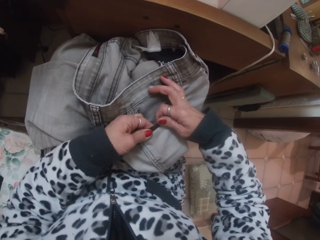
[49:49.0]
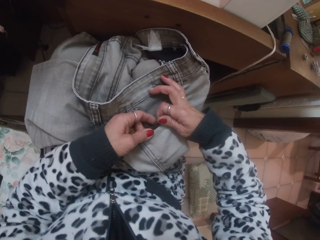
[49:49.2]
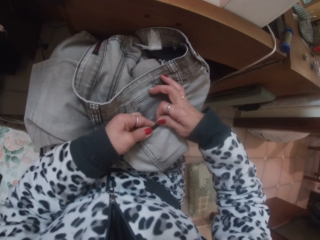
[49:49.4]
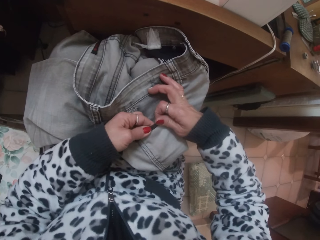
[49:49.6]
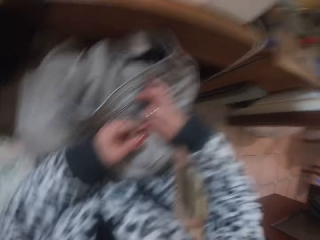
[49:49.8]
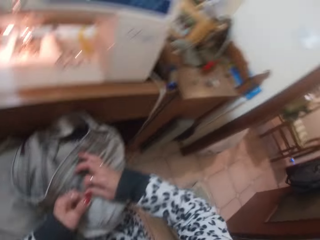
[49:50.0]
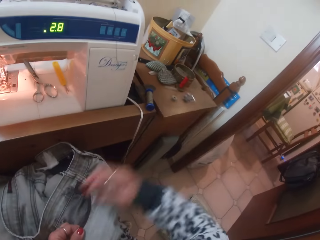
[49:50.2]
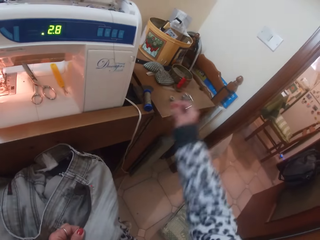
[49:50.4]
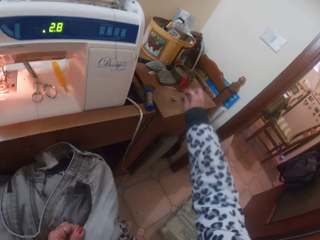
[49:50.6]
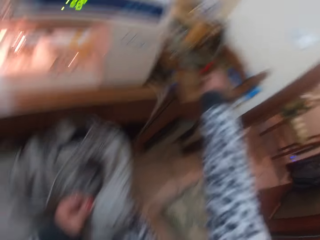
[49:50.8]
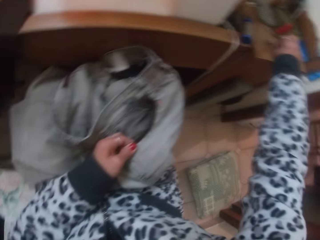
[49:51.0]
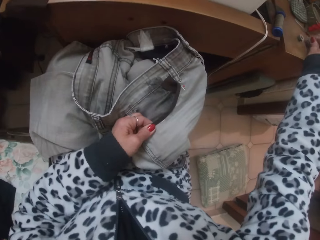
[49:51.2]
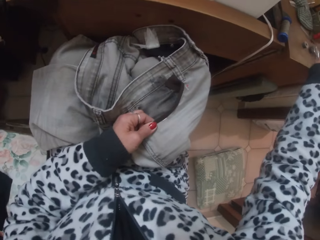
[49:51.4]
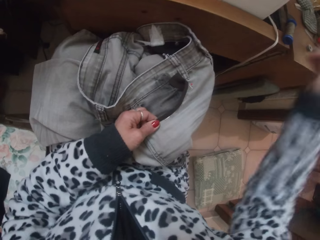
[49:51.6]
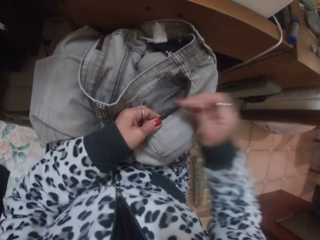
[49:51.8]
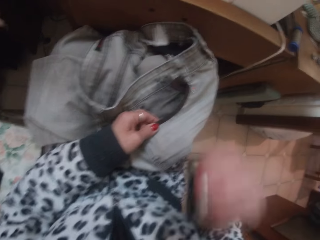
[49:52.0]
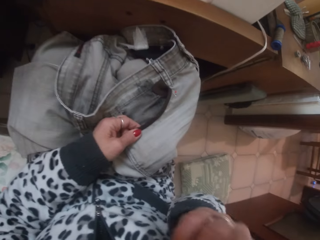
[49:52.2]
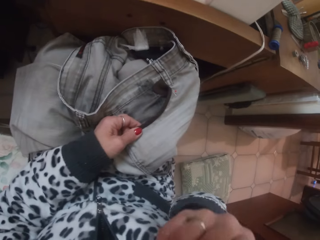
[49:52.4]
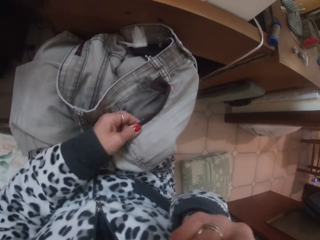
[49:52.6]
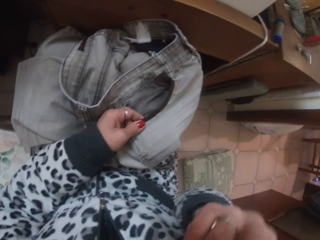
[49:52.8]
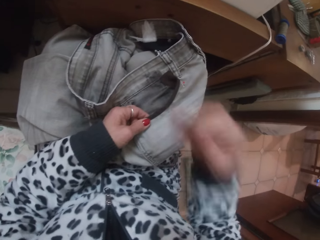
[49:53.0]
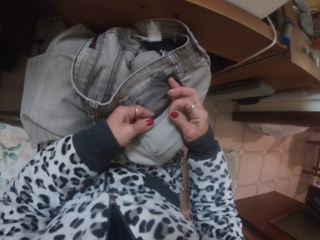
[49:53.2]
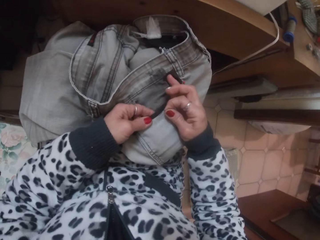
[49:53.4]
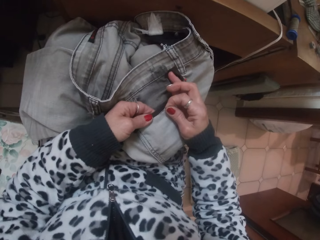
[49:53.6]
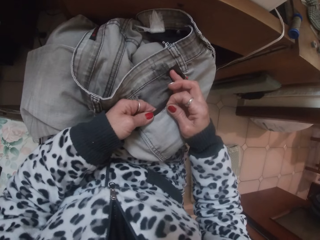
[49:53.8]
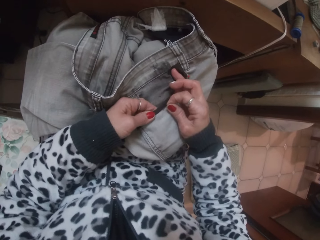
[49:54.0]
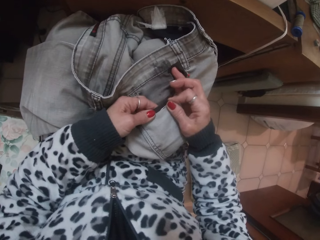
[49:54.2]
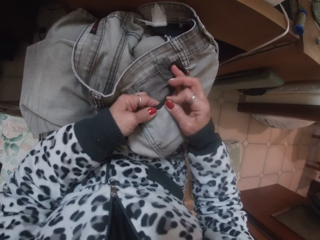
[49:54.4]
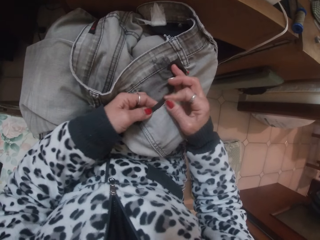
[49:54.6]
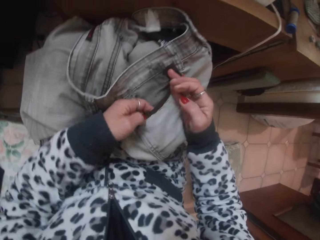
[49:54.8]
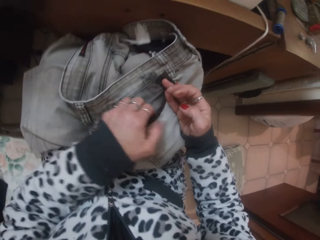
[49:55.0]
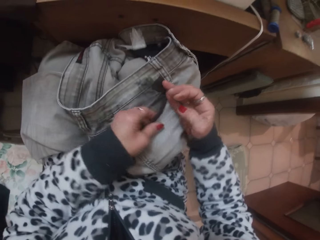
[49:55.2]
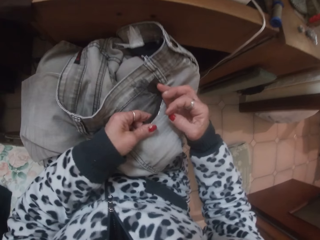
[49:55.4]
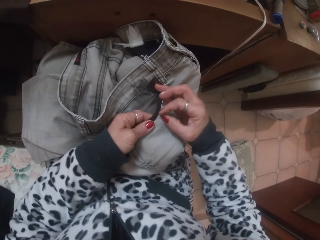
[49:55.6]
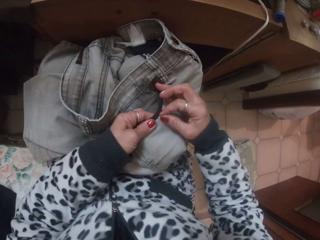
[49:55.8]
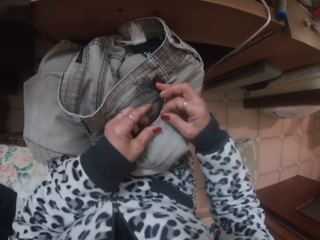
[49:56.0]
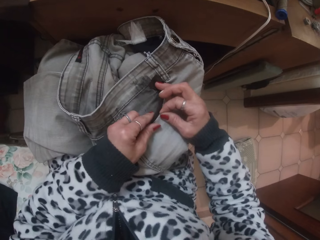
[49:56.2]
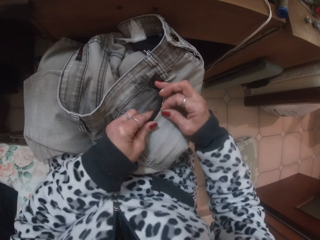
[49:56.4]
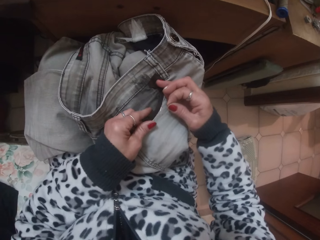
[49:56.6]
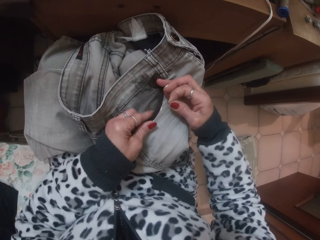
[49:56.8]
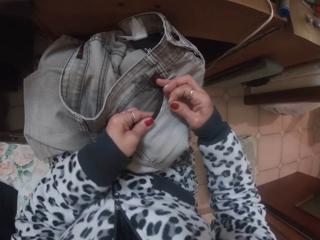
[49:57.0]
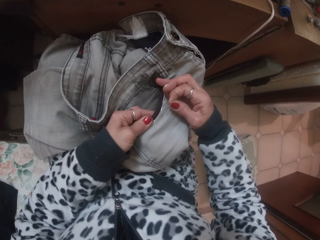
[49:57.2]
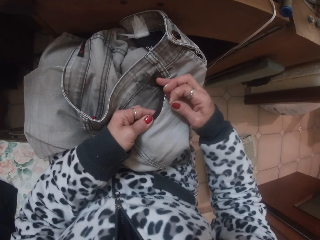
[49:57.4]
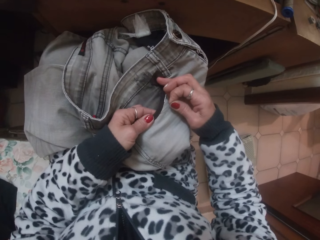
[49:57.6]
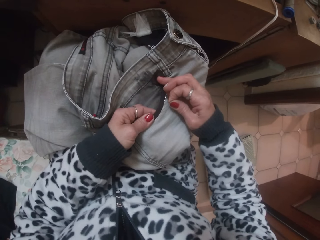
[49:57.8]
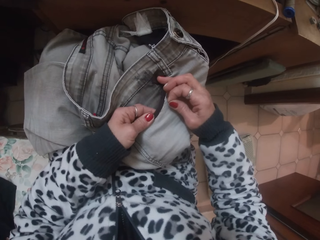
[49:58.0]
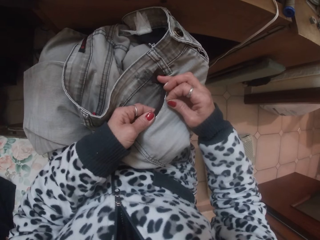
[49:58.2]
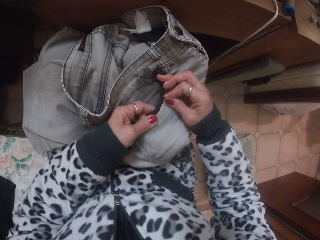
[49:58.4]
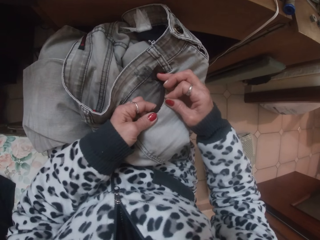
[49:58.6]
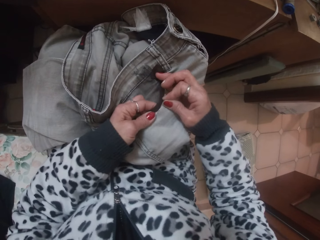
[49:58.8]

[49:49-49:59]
The camera wearer touches the trouser. She picks up a pin from the table with her right hand. She moves the hand. She puts the pin in her mouth with her right hand. She stitches the trouser. She puts the pin on the cloth with her right hand.

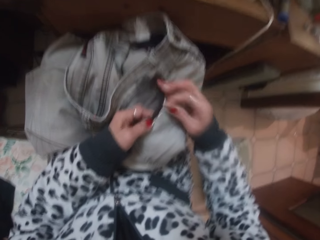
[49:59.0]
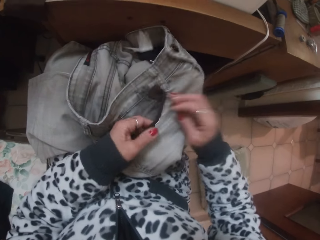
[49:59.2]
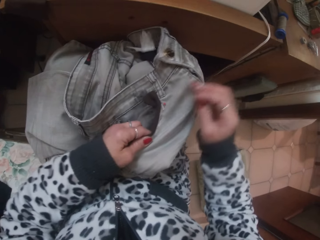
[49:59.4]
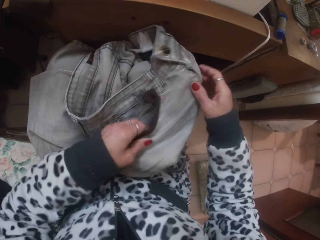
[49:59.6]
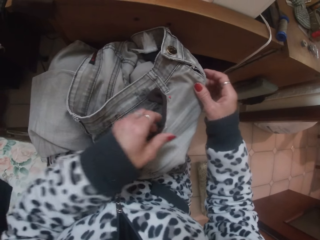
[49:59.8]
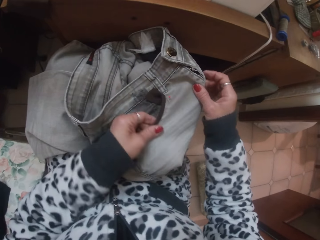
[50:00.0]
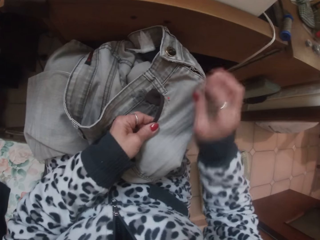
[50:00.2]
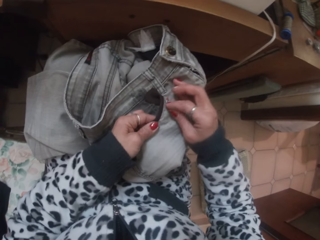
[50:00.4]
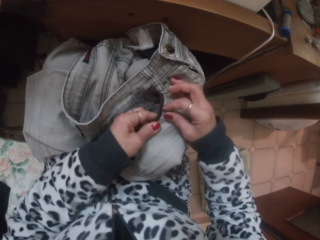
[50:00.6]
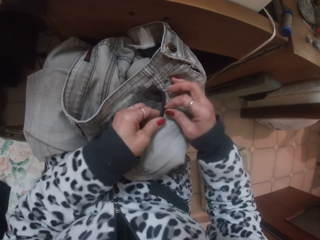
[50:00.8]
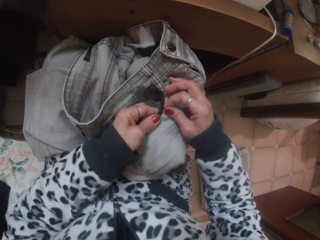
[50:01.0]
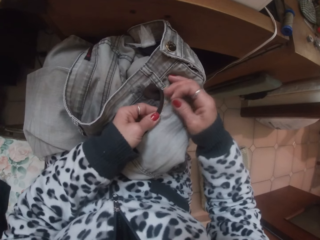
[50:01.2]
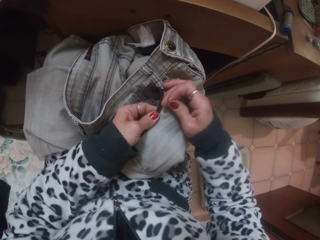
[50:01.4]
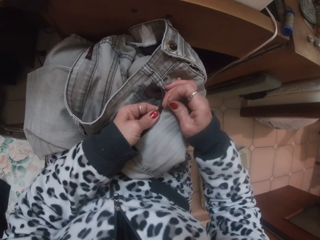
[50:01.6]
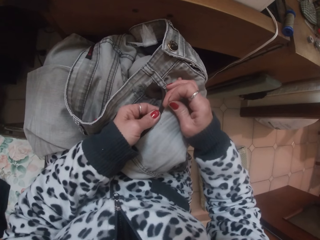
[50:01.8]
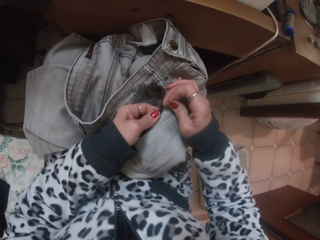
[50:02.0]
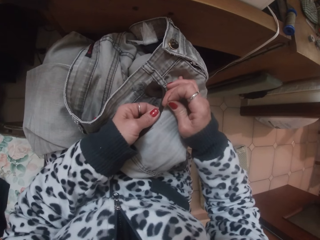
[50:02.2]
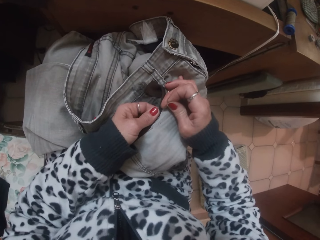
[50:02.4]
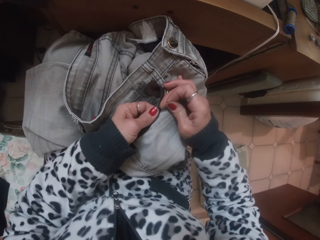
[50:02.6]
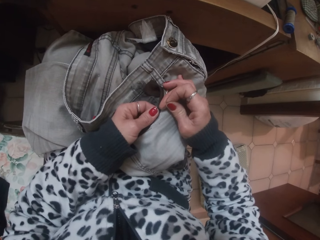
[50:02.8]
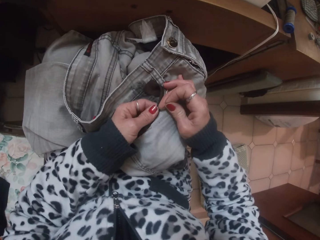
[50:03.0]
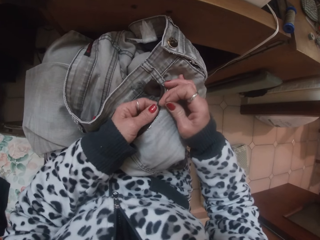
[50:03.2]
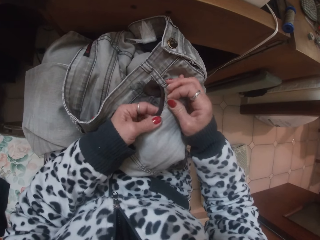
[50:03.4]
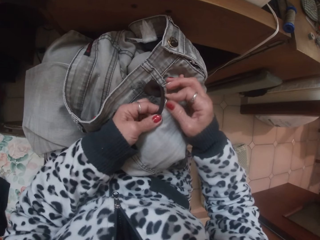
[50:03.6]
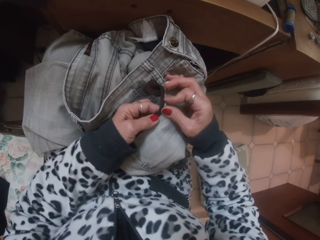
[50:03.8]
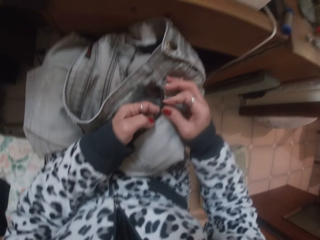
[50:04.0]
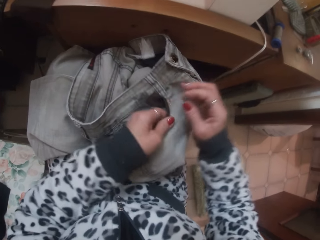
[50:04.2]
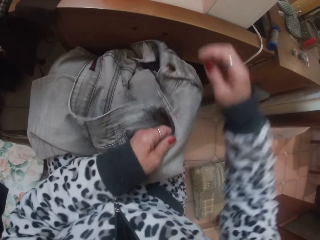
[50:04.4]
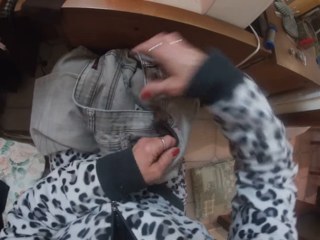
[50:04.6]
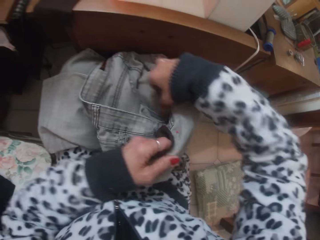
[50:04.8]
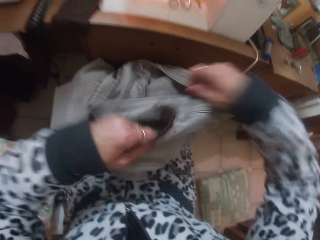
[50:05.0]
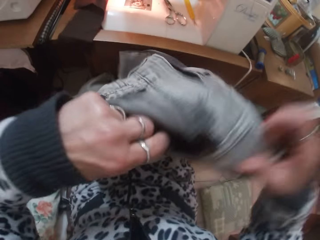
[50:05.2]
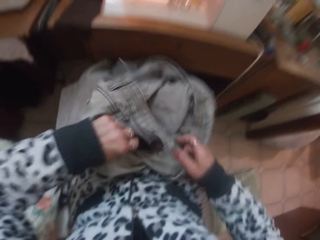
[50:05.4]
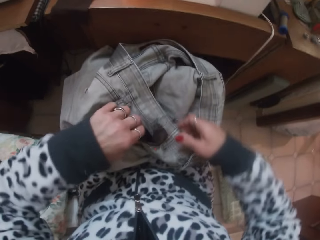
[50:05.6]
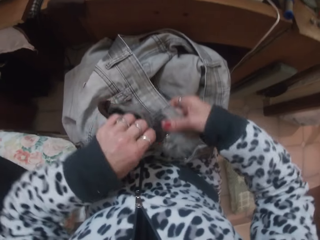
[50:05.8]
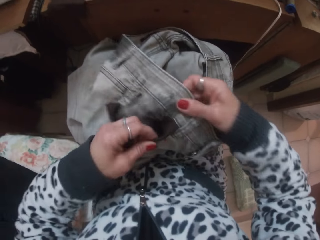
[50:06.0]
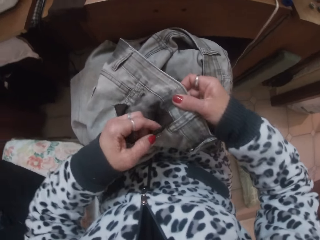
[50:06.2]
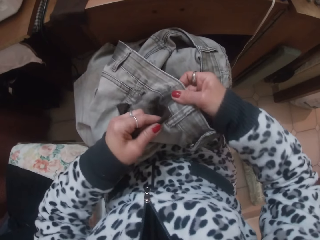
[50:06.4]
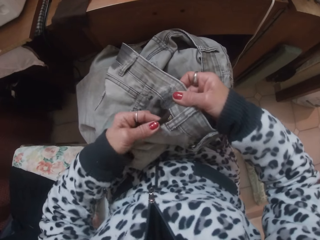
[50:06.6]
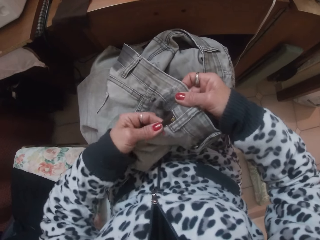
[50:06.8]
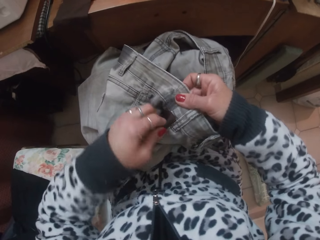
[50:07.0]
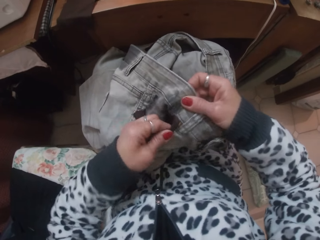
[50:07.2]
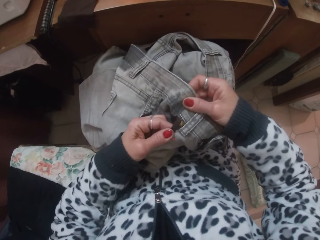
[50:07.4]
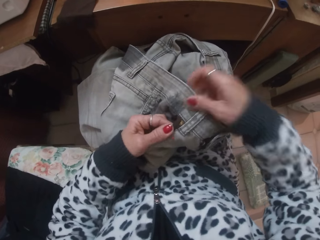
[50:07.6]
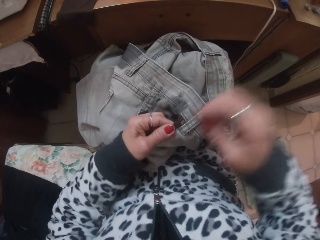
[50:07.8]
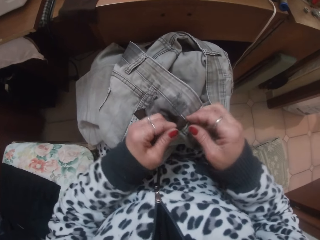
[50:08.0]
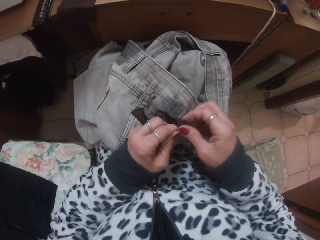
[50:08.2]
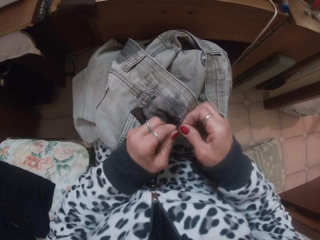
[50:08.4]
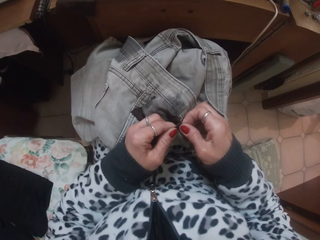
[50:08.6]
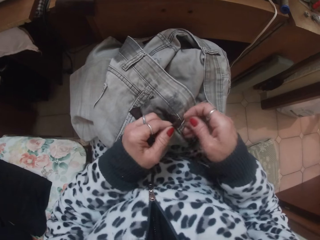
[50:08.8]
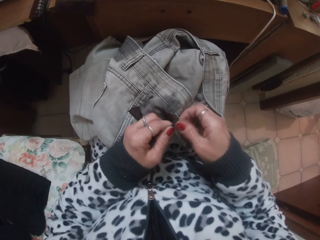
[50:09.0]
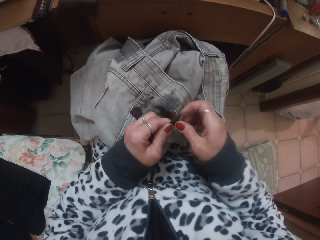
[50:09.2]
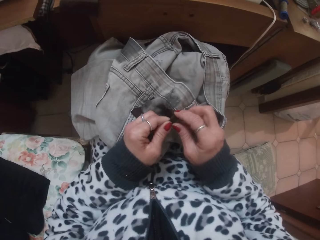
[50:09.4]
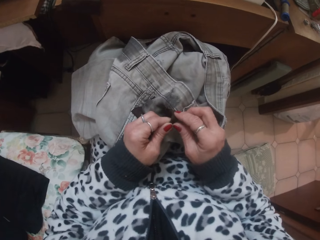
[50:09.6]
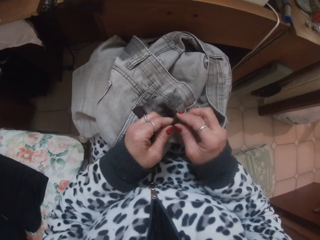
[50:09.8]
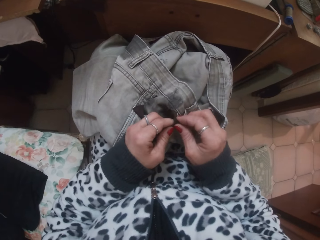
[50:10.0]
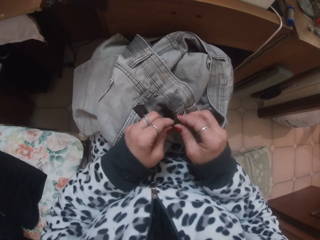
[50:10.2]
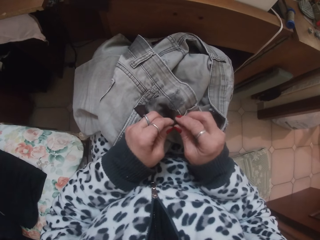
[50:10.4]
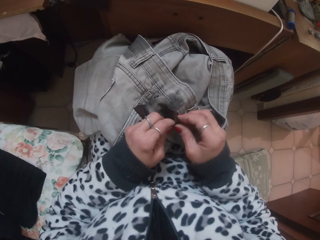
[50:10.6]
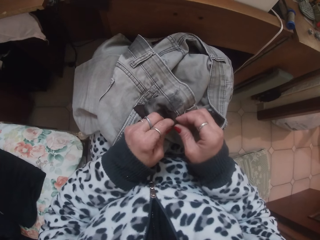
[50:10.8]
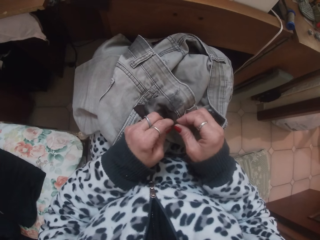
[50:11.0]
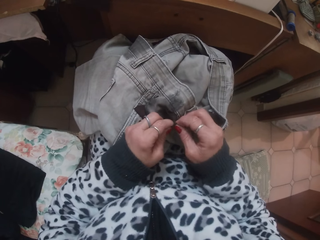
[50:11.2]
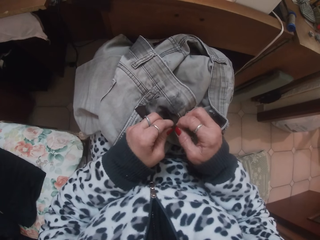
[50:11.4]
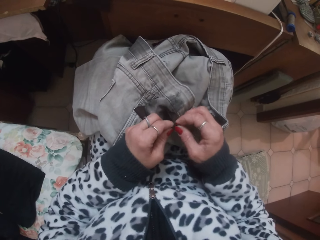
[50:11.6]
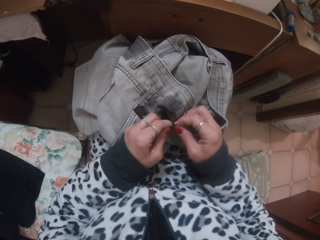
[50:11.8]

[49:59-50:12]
The camera wearer touches the trouser. They put the needle in the trouser. They turn the trouser. They adjust the cloth with both hands. They look at the trouser. They touch the trouser.
